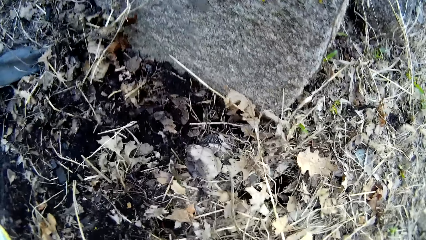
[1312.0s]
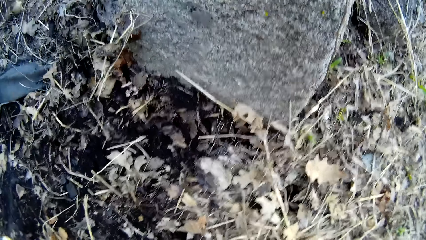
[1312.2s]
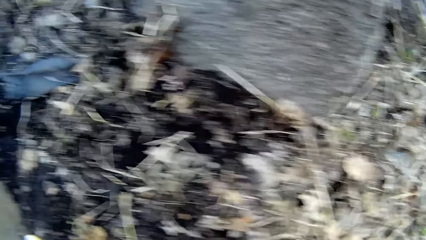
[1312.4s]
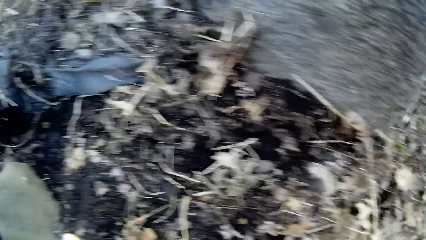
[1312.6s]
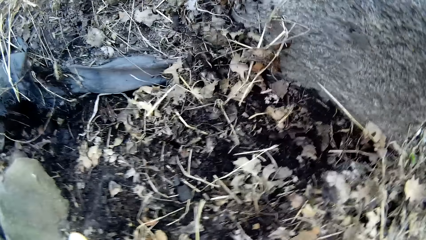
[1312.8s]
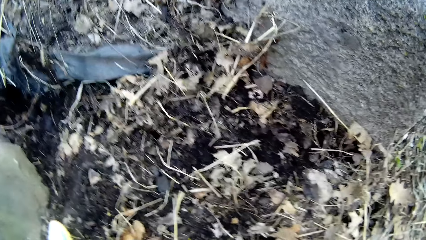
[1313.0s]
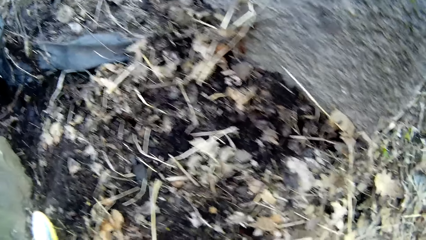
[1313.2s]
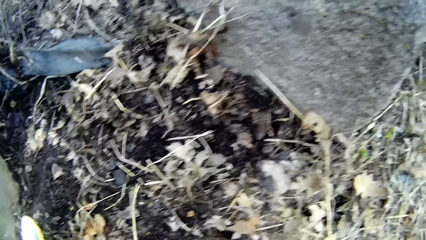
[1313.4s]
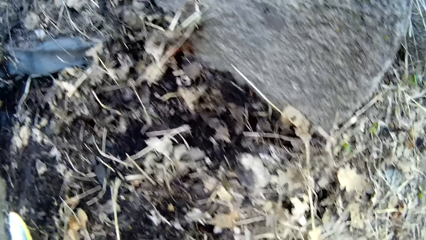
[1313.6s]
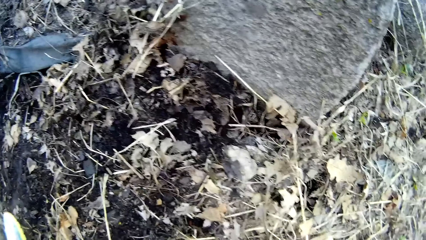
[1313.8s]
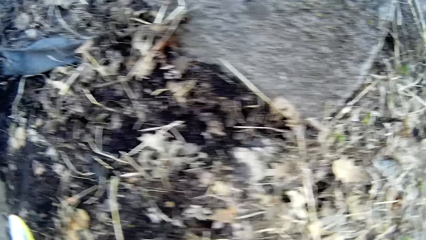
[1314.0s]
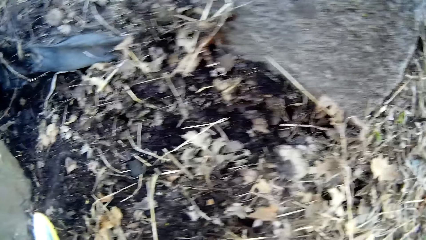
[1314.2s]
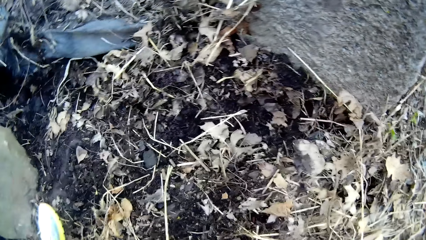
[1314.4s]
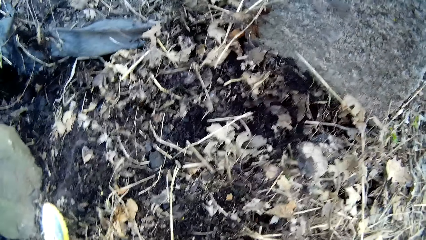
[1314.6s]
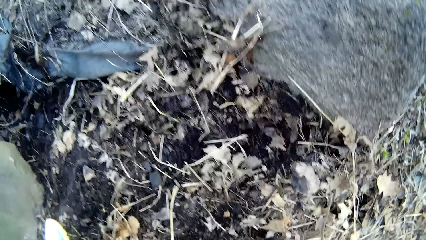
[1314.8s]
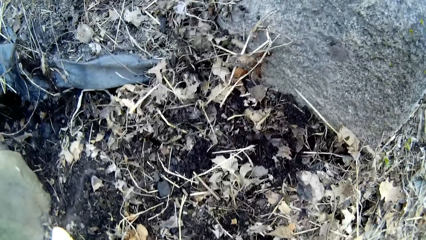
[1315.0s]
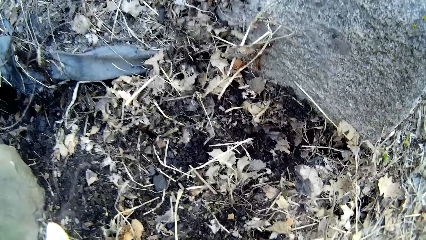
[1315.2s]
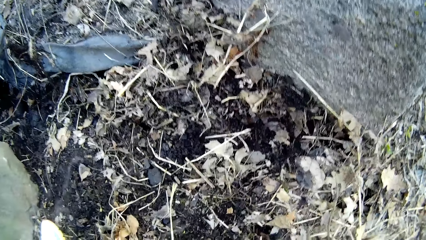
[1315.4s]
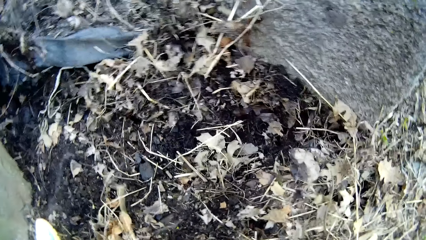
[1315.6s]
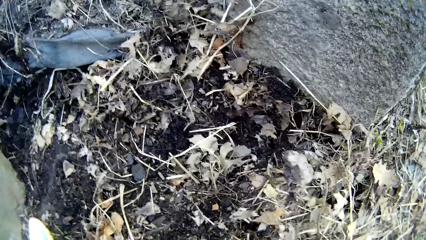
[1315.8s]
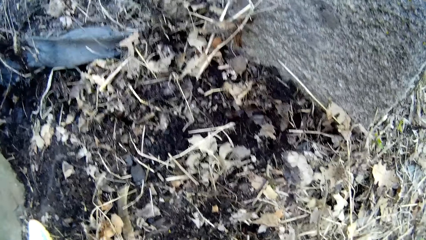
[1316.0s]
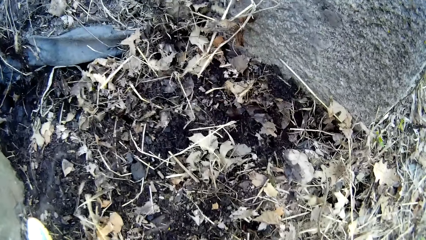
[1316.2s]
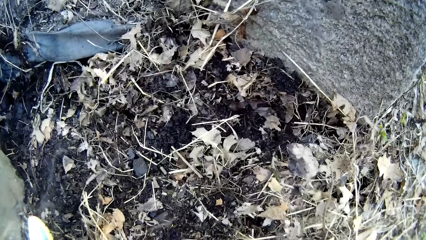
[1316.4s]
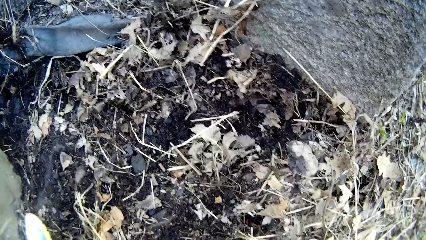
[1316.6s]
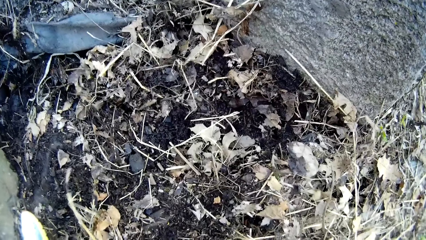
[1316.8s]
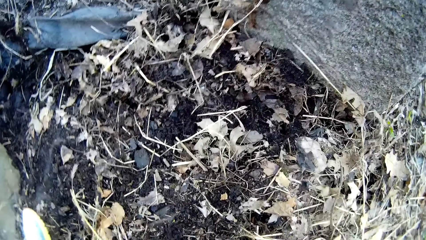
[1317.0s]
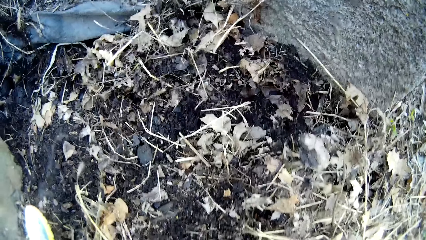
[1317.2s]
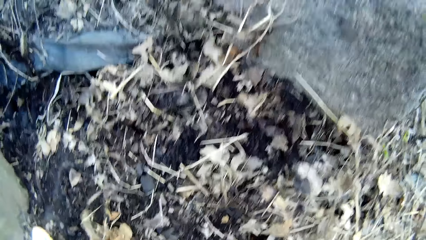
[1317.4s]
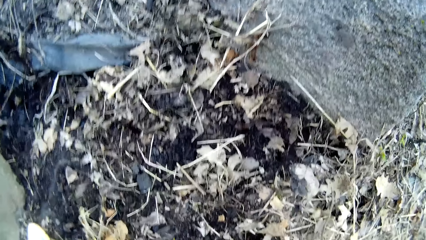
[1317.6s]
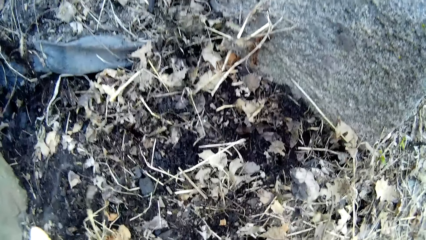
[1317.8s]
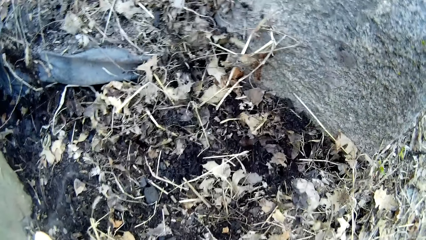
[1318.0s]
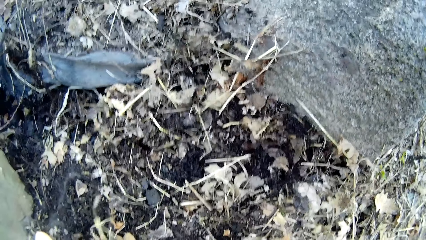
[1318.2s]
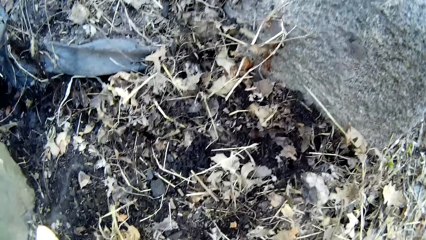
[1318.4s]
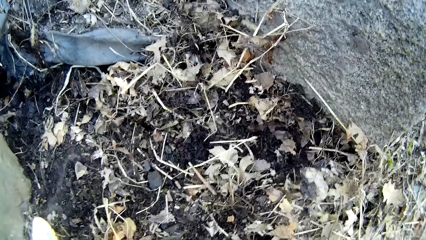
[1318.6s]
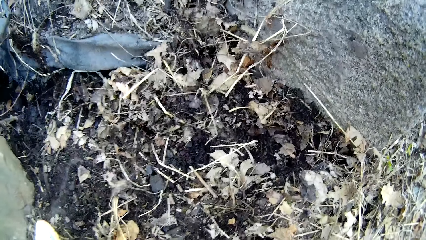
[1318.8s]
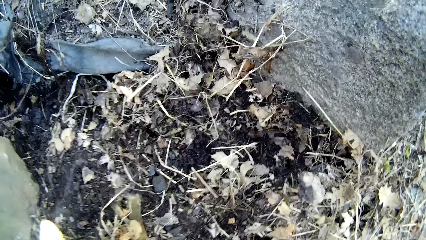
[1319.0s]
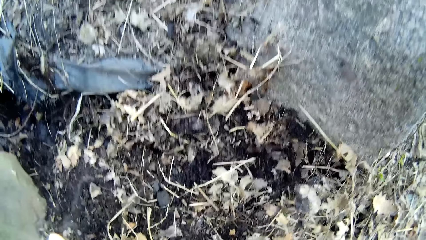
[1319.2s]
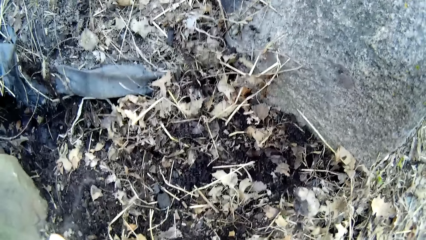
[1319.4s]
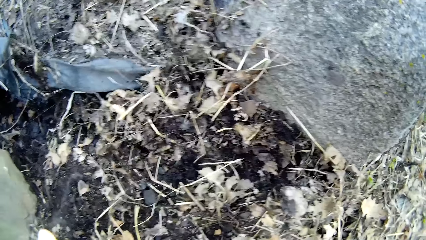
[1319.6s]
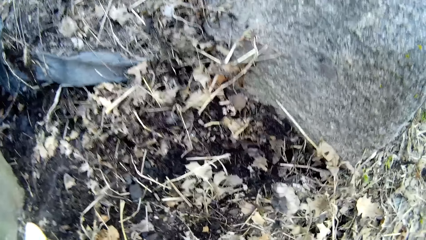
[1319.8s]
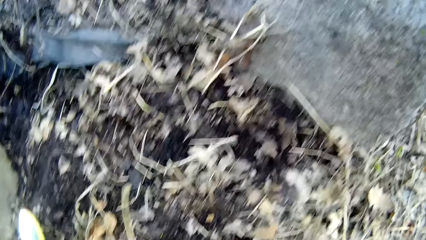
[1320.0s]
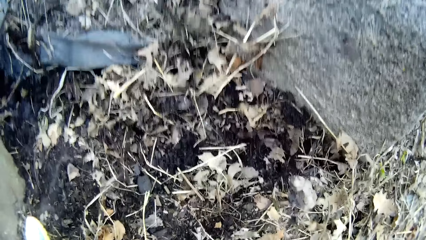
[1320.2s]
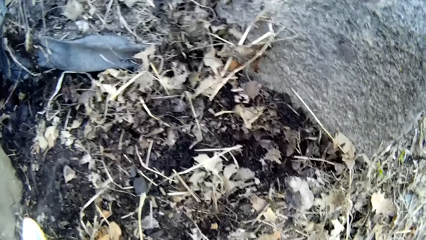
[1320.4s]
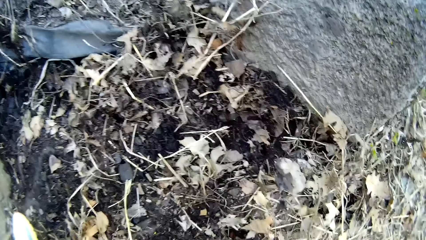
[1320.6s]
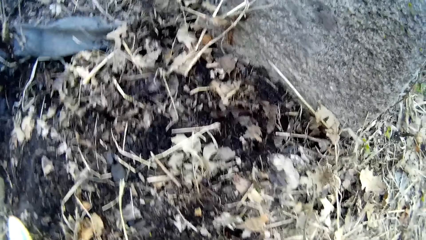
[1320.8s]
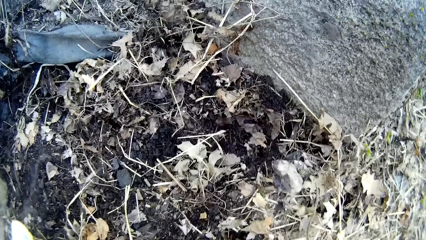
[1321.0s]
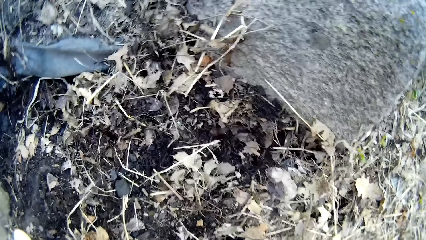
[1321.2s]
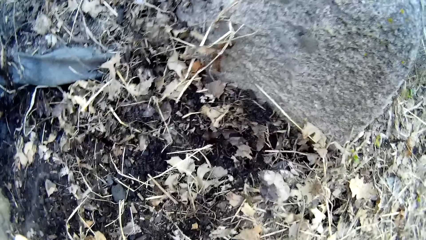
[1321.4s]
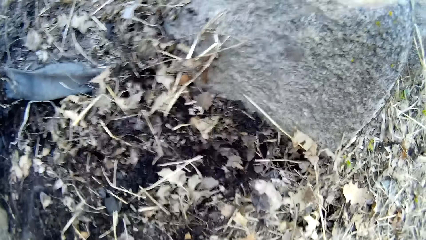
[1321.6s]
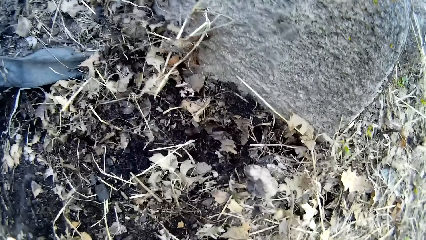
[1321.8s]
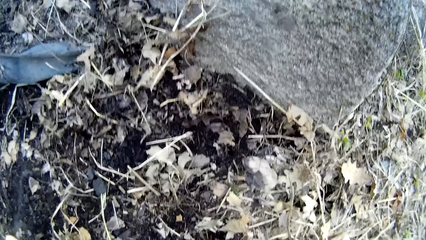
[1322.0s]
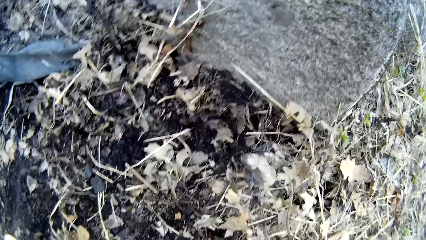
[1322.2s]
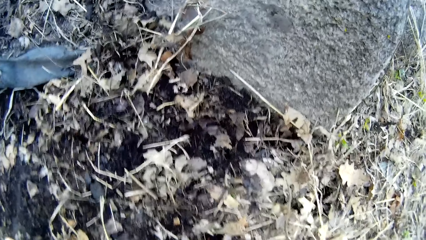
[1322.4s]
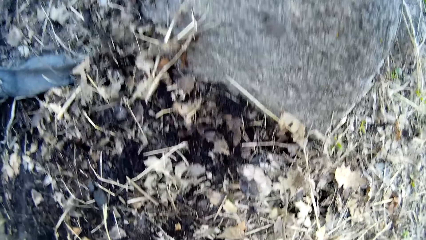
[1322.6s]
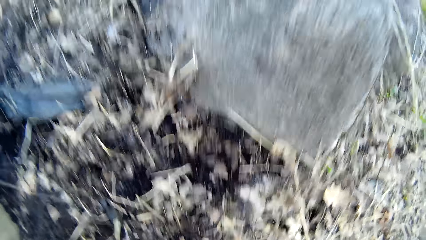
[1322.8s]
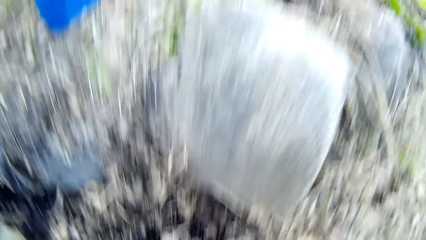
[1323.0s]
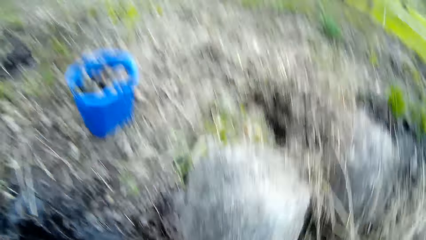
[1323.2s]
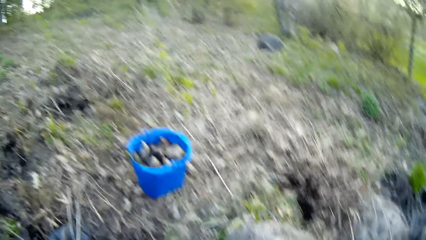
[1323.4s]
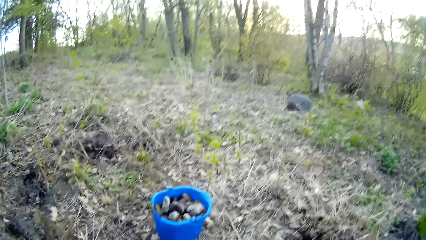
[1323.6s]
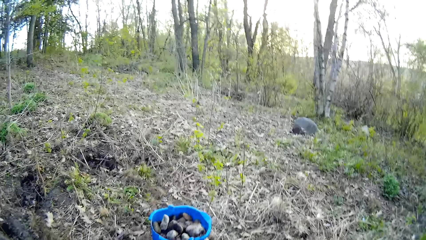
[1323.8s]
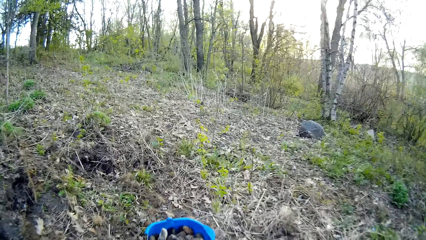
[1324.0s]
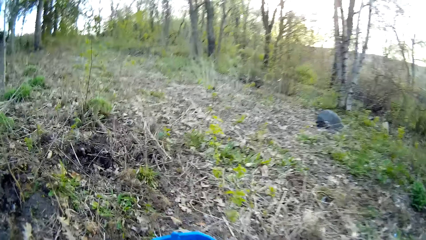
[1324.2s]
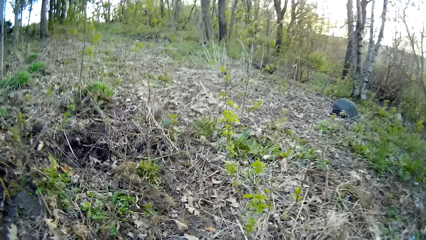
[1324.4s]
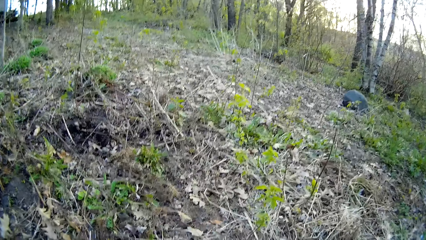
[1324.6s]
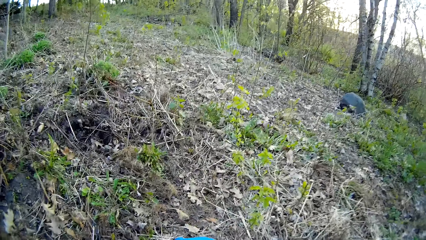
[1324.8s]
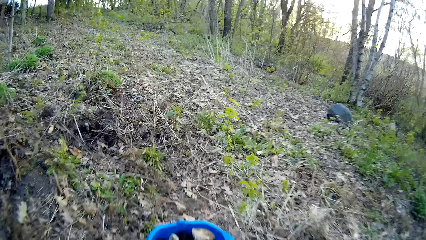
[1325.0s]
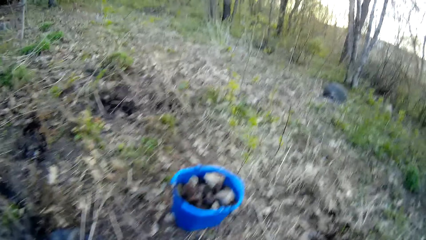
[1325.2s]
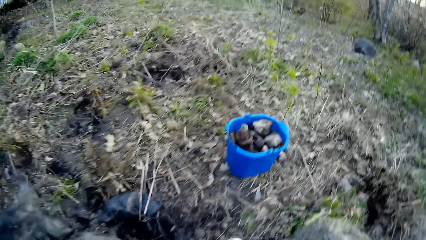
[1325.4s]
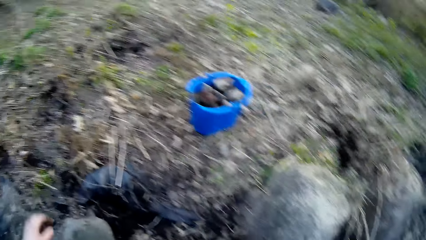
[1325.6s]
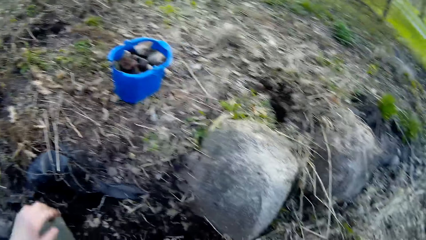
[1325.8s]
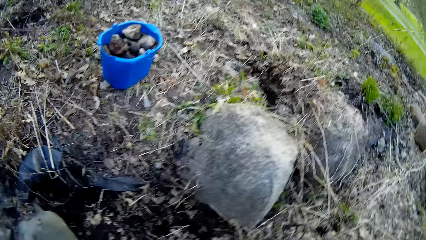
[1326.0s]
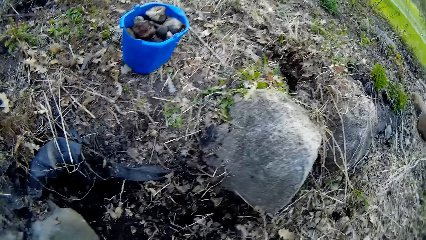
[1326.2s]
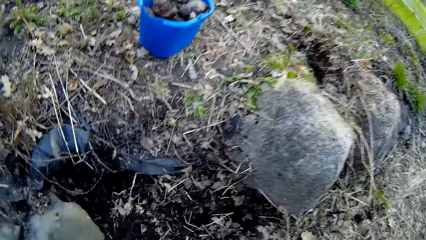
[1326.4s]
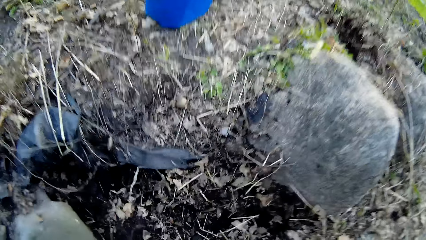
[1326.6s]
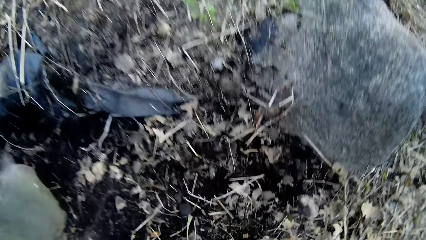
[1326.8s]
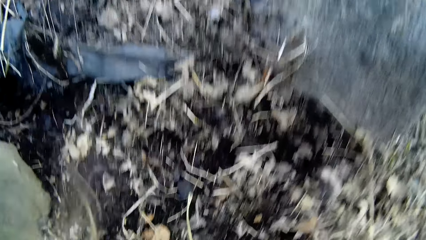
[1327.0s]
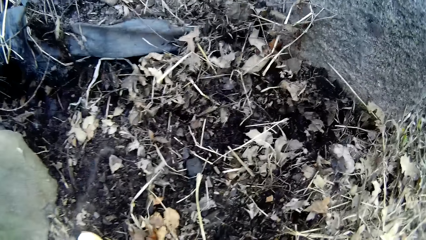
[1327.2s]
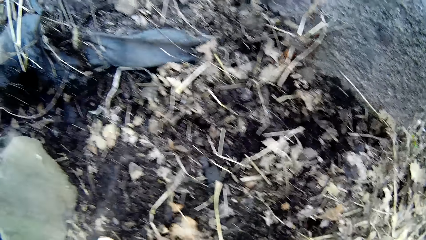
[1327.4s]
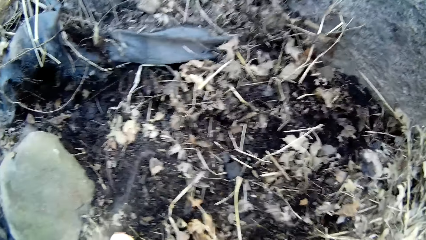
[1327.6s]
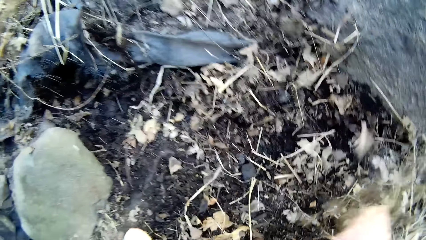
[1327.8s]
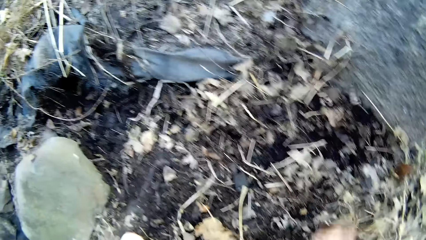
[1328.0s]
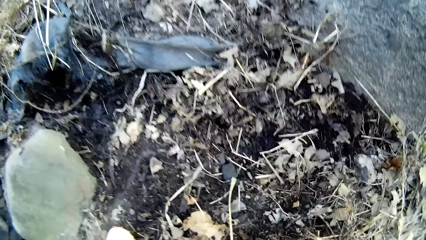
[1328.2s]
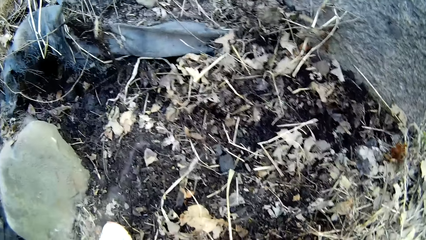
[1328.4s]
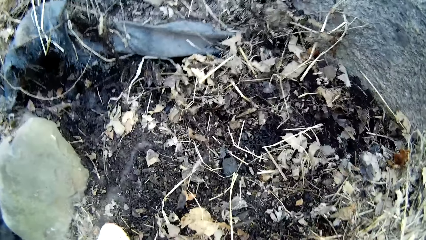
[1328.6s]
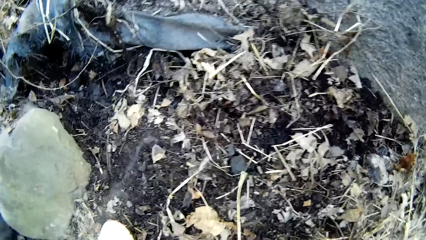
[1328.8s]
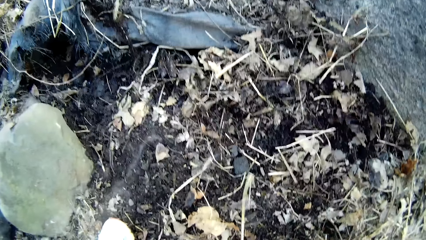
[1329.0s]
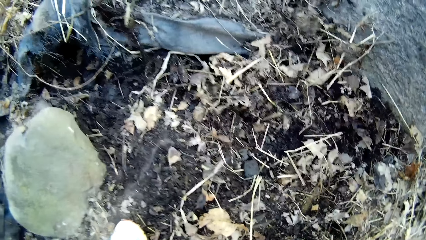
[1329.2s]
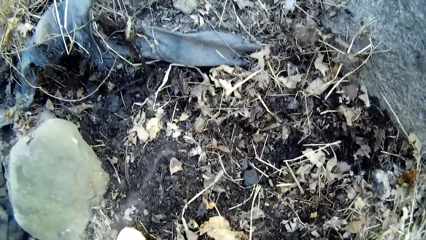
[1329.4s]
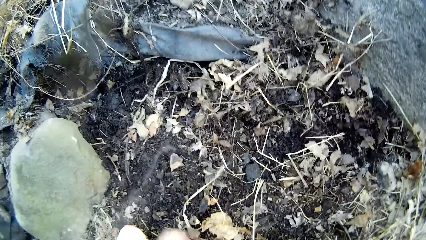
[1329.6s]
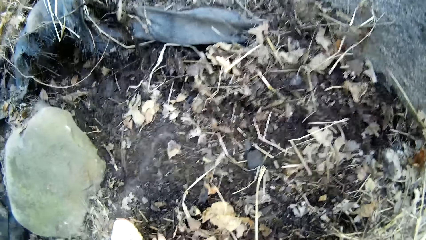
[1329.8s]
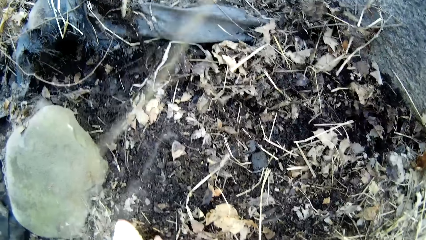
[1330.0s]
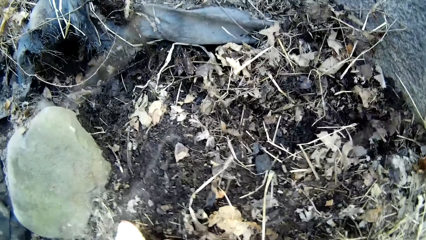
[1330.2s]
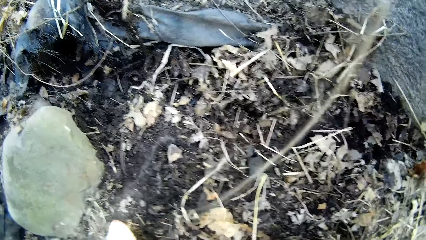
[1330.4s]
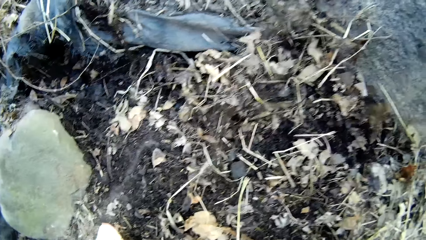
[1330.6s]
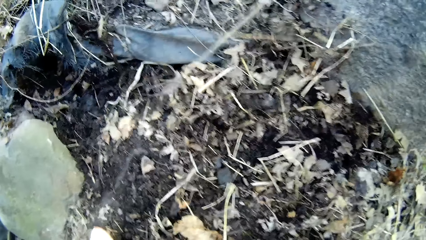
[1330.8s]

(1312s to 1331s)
The camera wearer picks stones. They put the stones in the bucket. They throw dried leaves. They pick rocks from the ground with both hands.
